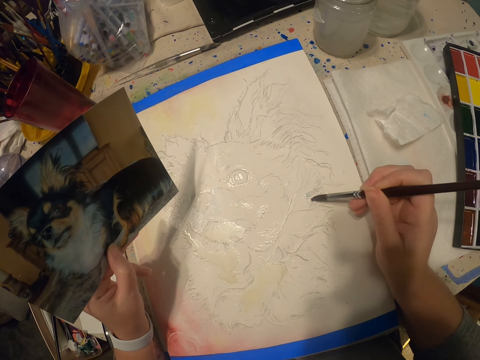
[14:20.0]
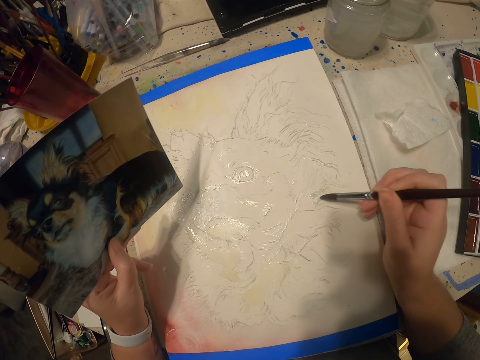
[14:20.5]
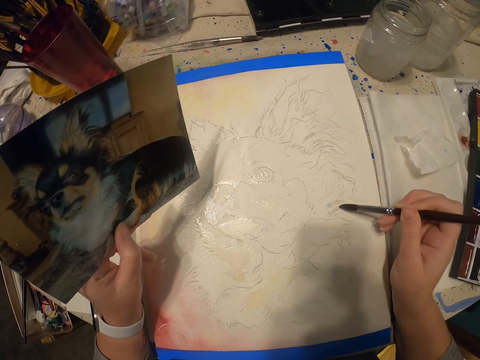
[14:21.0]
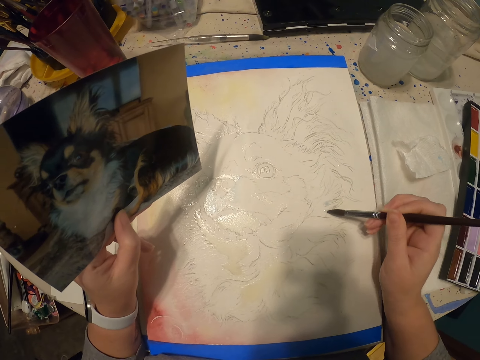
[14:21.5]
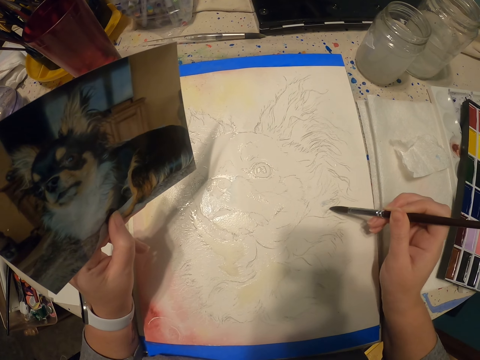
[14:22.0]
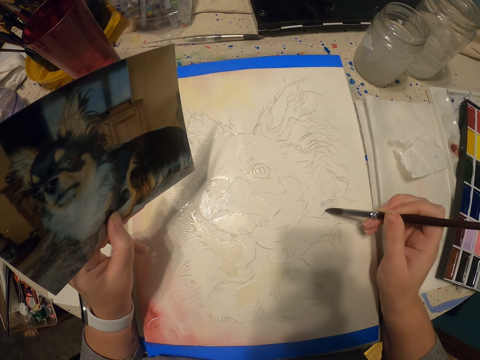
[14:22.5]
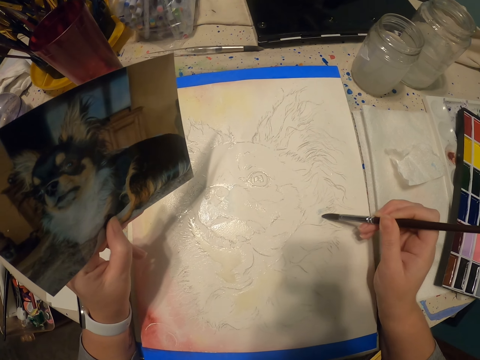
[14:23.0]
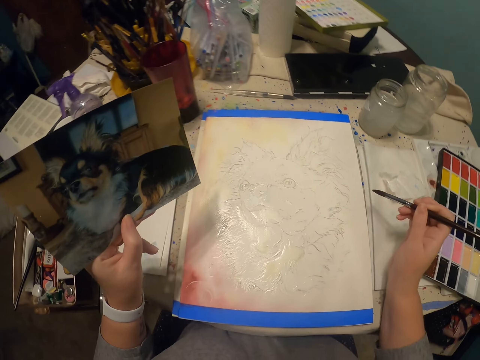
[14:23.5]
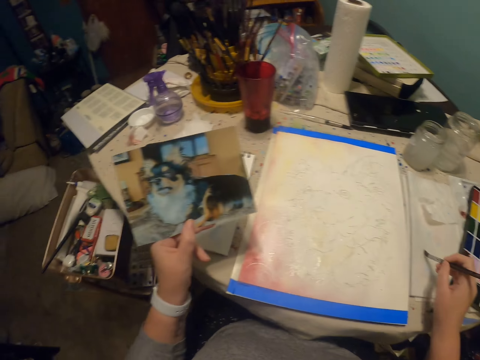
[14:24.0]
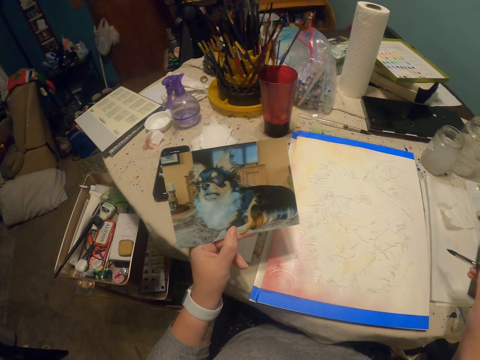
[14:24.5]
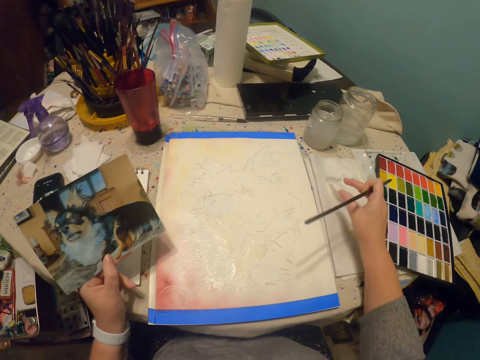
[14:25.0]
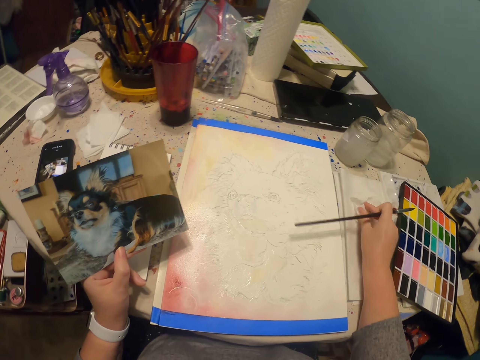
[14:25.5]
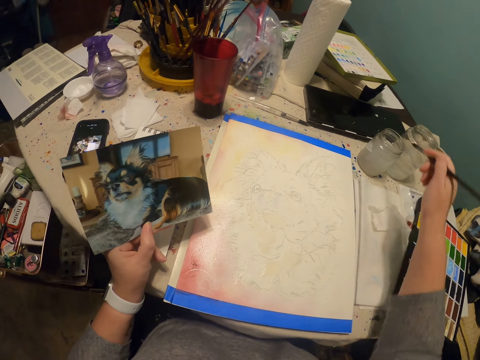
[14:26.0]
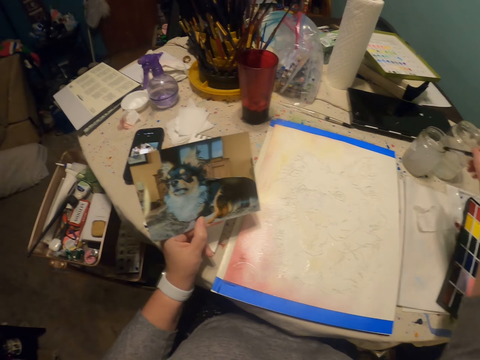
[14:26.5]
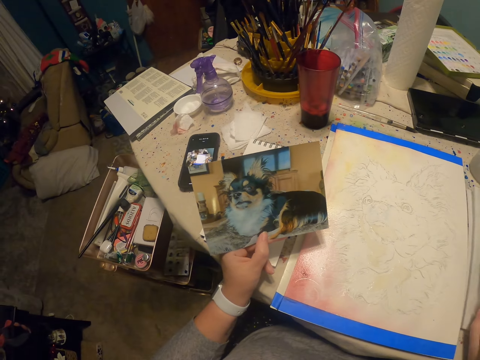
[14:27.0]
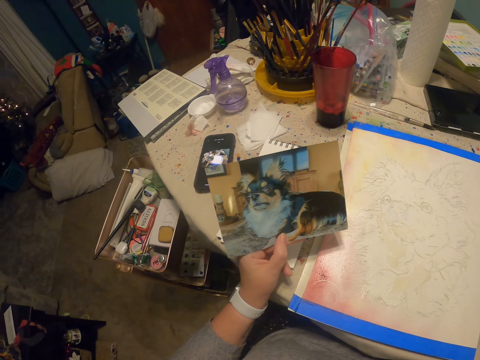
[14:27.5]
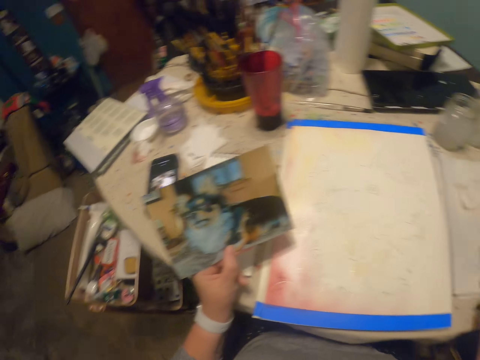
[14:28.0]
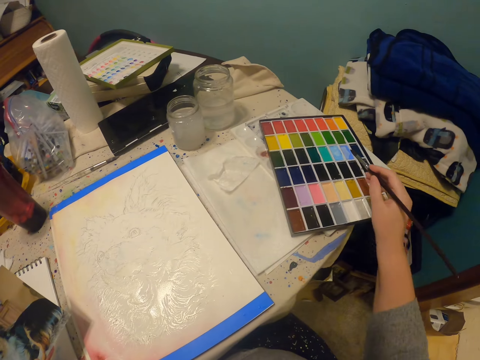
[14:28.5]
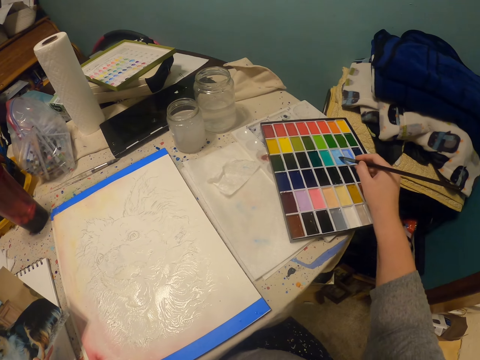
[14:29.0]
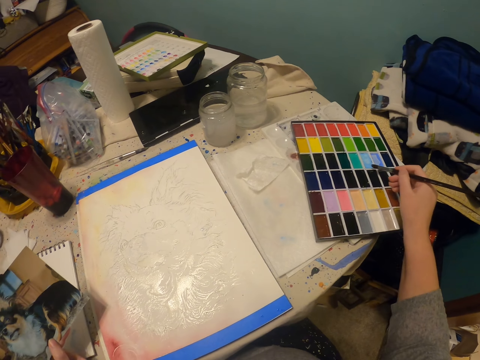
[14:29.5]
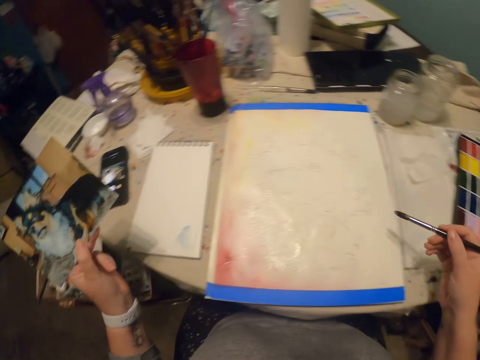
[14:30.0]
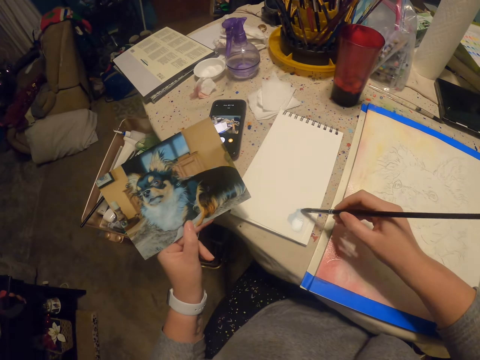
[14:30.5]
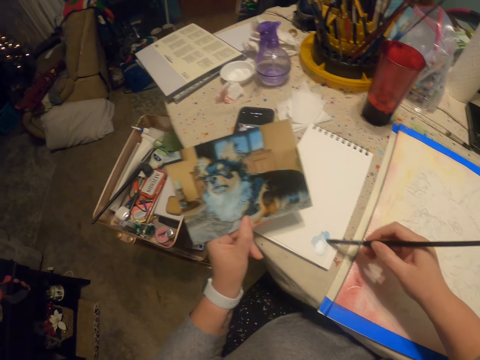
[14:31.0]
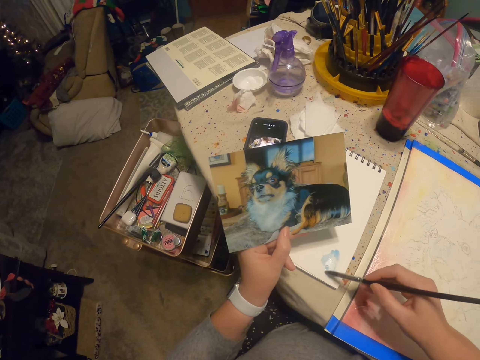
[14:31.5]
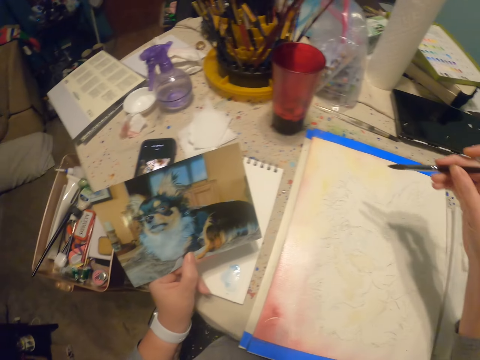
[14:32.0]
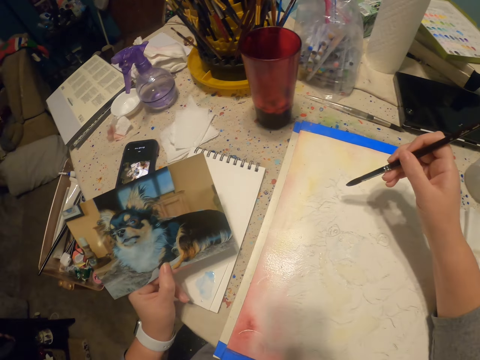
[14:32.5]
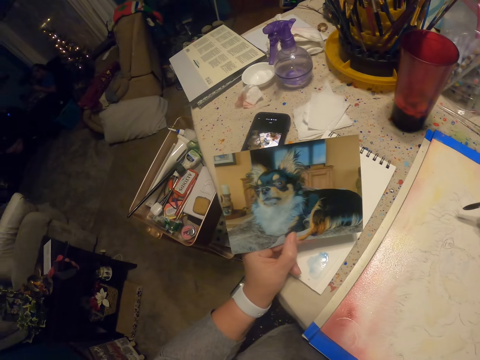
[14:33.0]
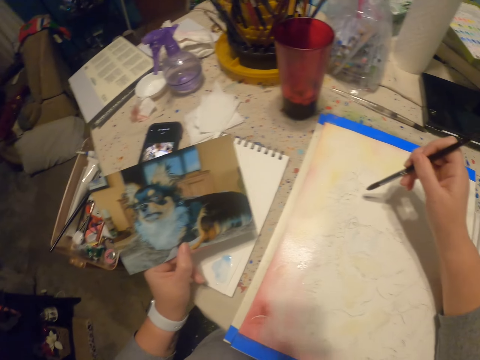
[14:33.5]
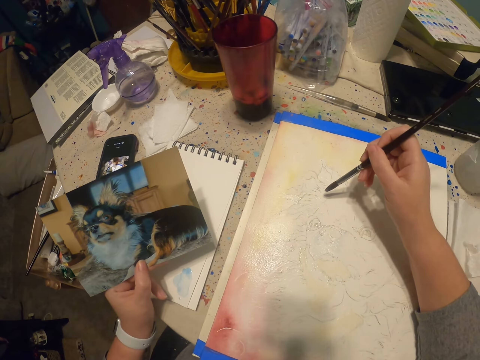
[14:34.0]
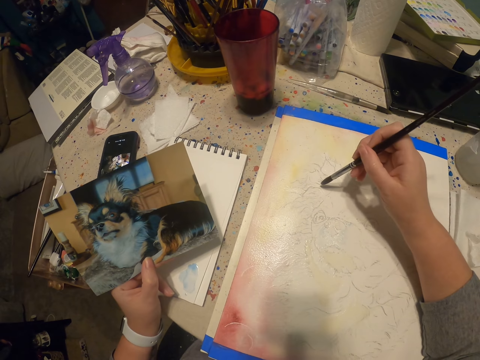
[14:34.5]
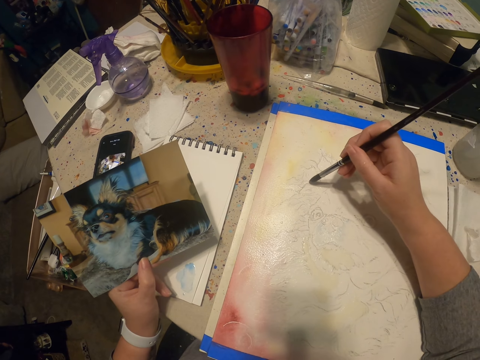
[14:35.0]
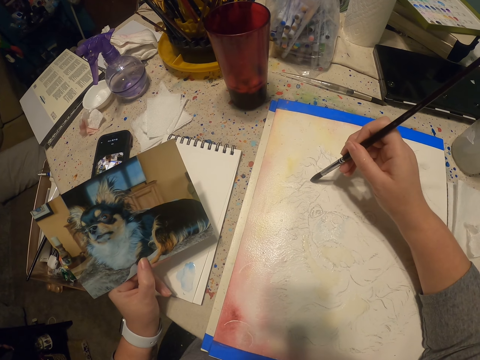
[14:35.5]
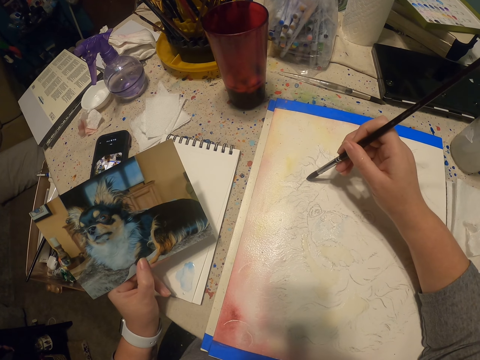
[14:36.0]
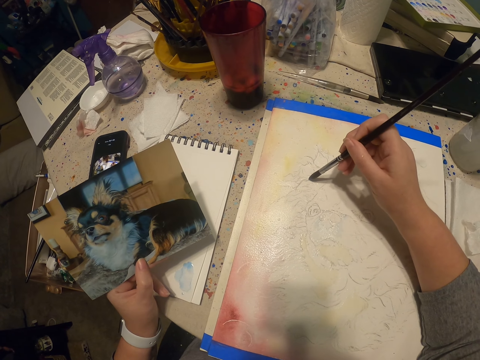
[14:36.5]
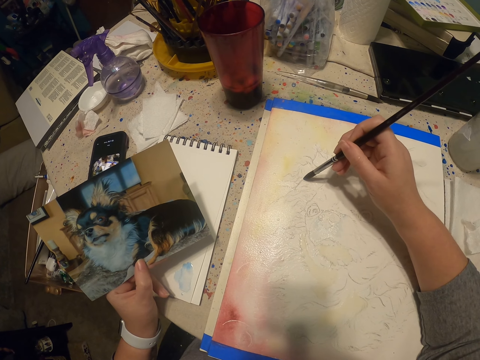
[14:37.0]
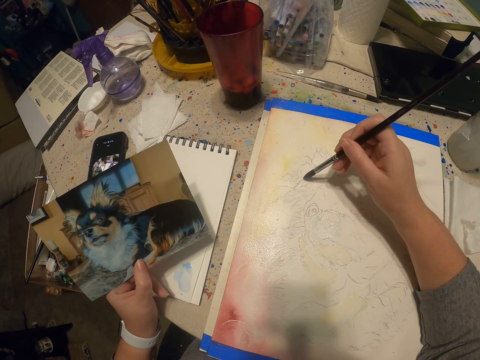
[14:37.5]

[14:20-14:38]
The camera wearer wipes the brush on a piece of paper. They wipe the fingers on a piece. They dip the paint brush in the bottle of water. They dip the brush in paint. They pick the color. They wipe the paint on the piece of paper. They draw the dog. They paint on the book.

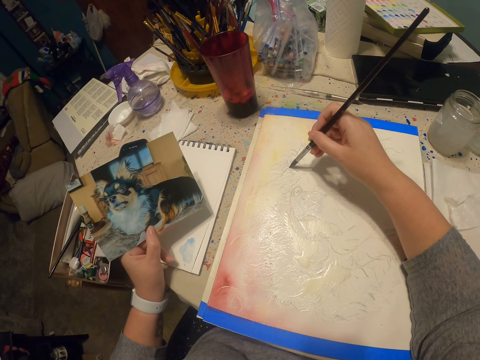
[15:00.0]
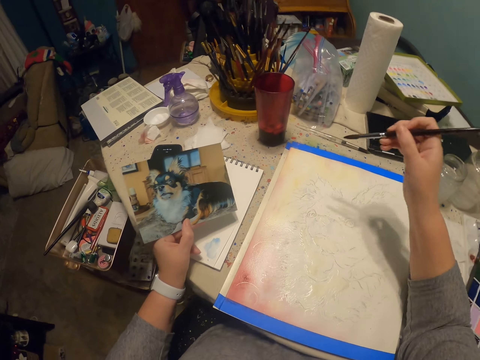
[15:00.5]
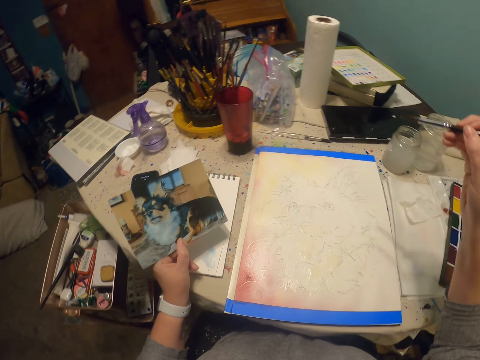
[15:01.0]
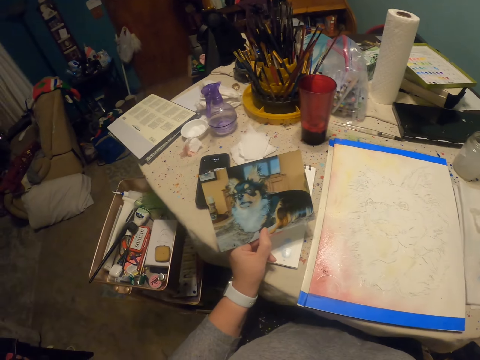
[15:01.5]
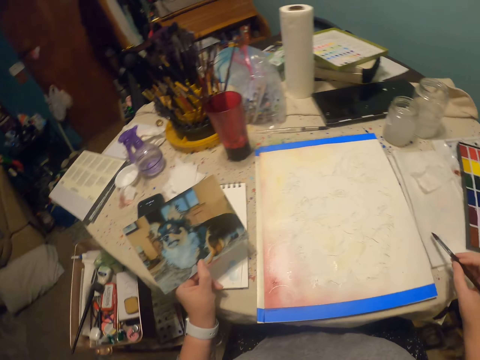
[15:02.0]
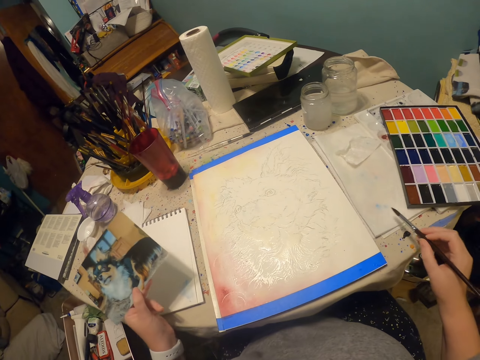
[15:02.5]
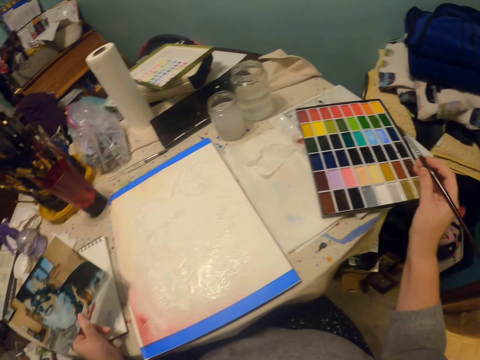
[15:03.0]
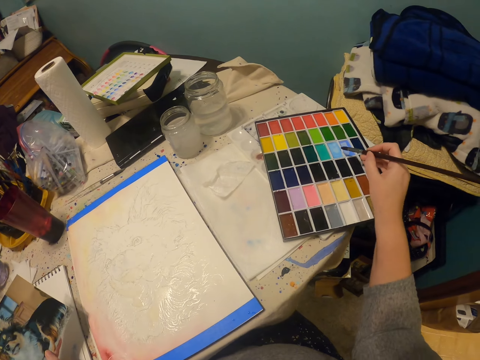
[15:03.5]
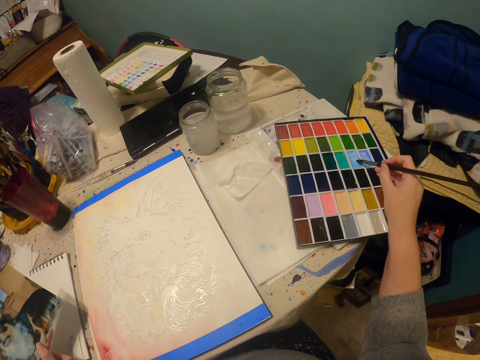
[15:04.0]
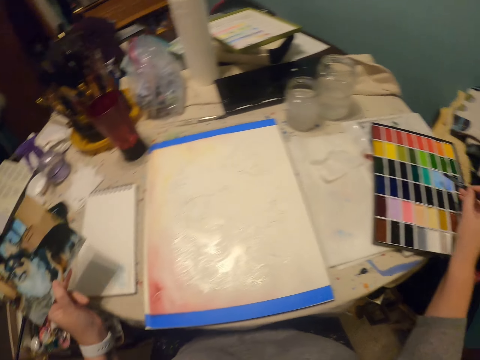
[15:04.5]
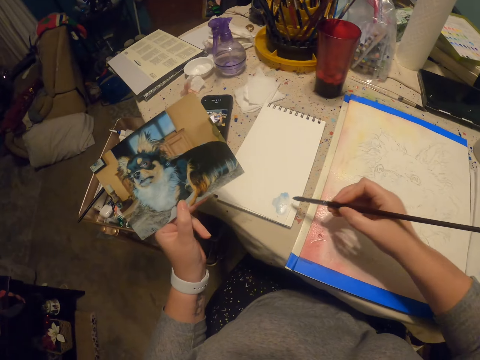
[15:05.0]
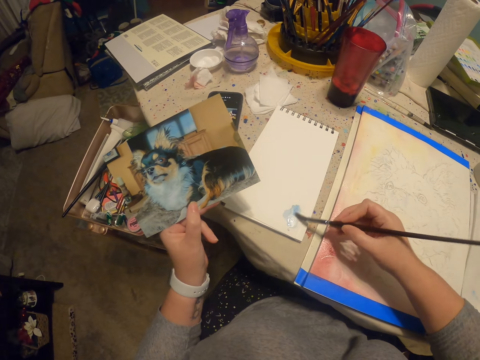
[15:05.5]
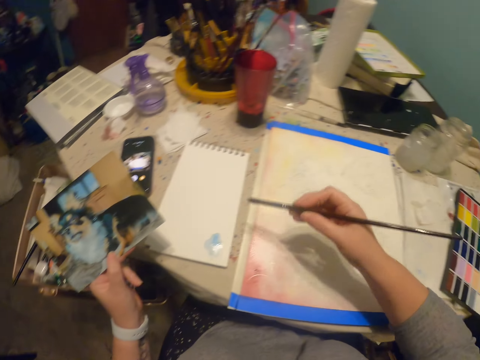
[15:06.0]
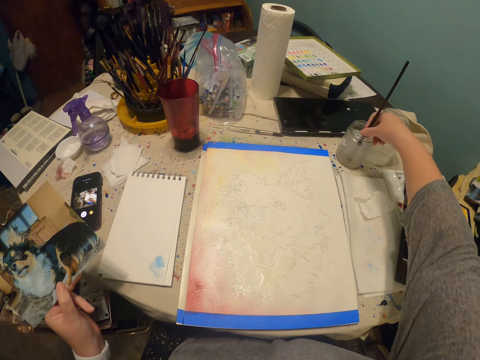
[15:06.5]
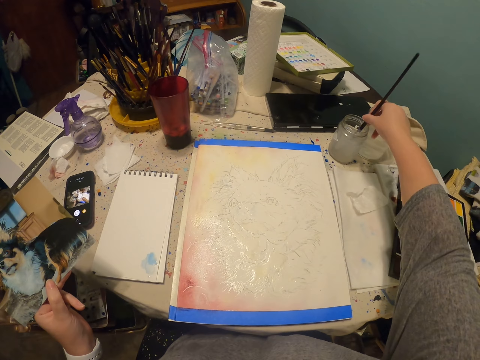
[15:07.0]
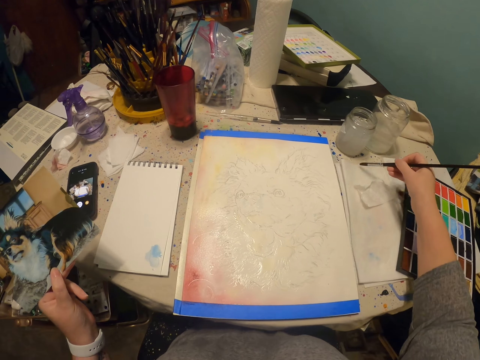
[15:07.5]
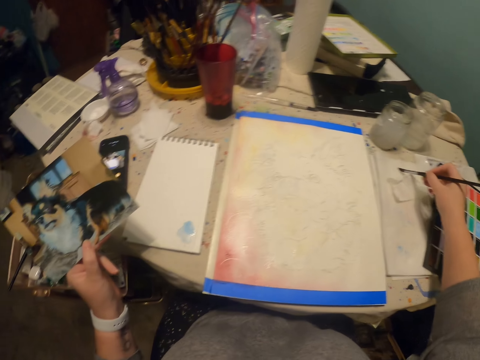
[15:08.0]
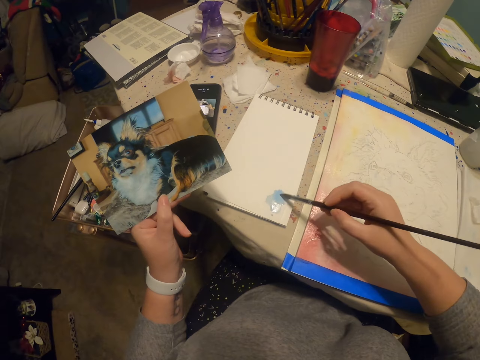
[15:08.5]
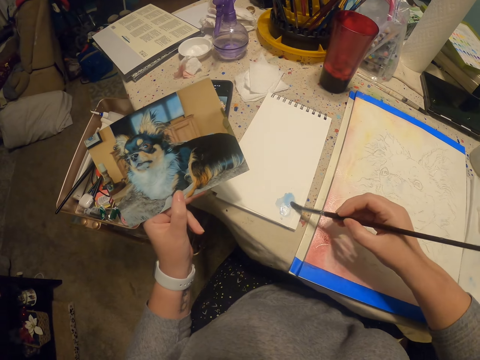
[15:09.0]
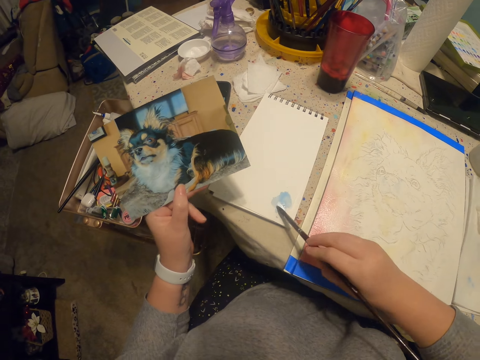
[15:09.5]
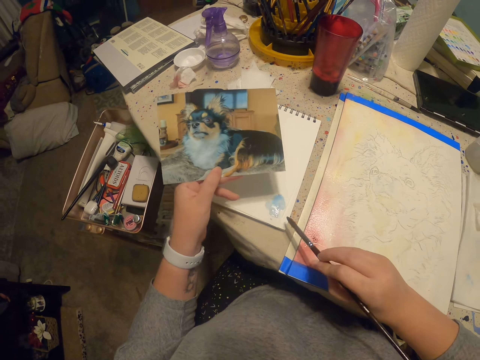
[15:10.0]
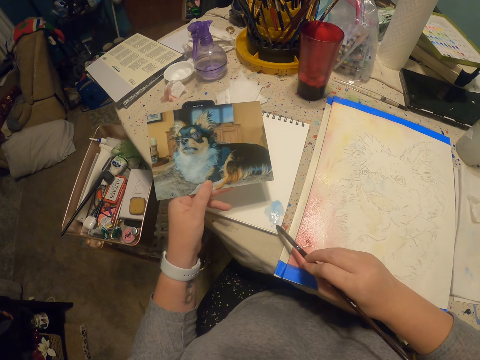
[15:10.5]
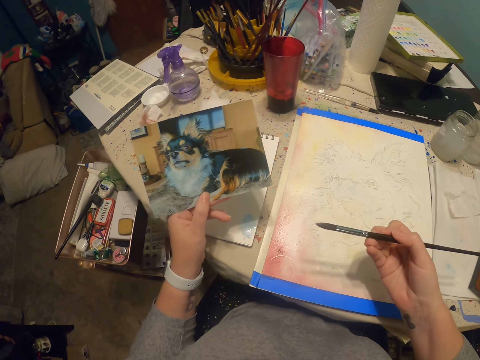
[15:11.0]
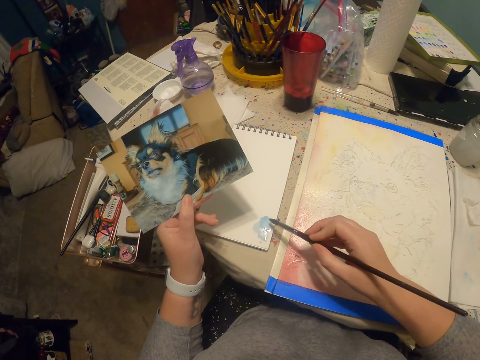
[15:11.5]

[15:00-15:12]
The camera wearer wipes the brush off the piece of paper. They dip the brush in the piece of paper. They dip the brush in the paint. They pick a color. They wipe the brush paint on the piece of paper. They dip the brush in the liquid. They wipe the brush off the piece of paper. They wipe the brush on the paper with paint.
